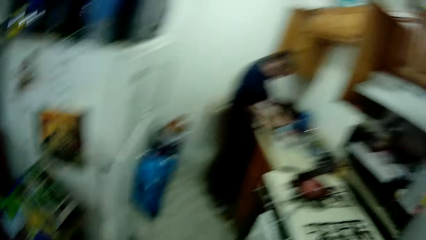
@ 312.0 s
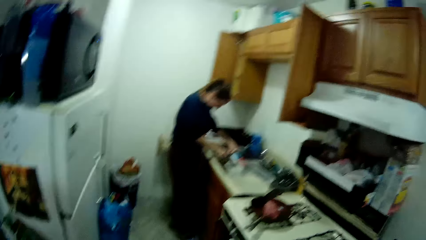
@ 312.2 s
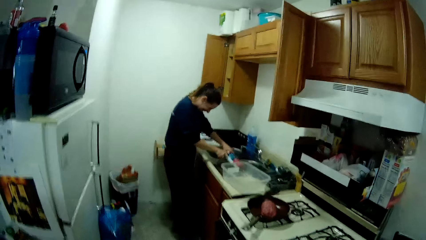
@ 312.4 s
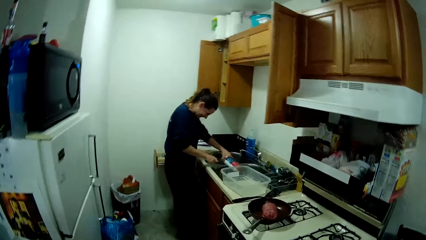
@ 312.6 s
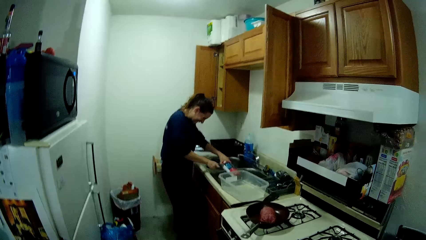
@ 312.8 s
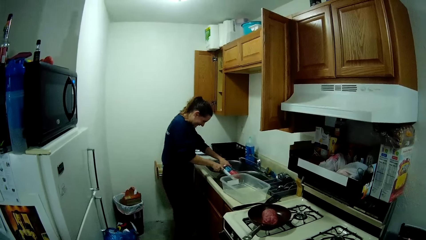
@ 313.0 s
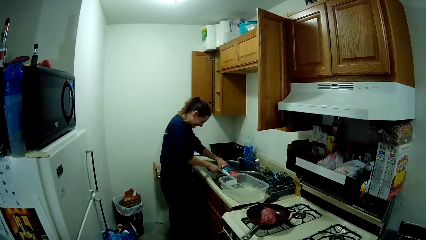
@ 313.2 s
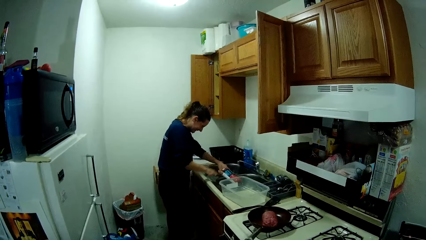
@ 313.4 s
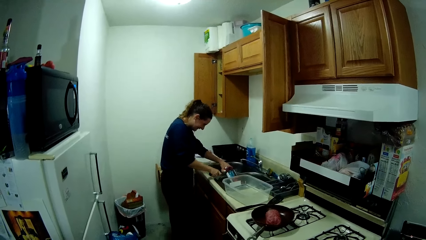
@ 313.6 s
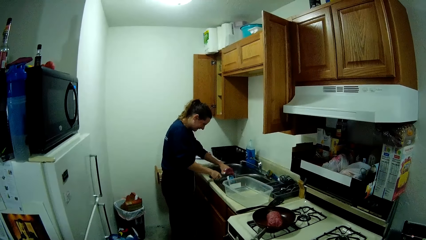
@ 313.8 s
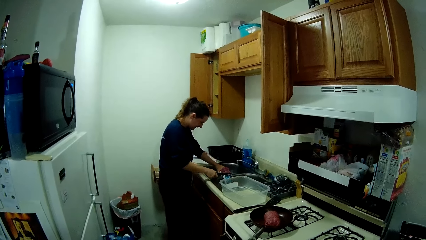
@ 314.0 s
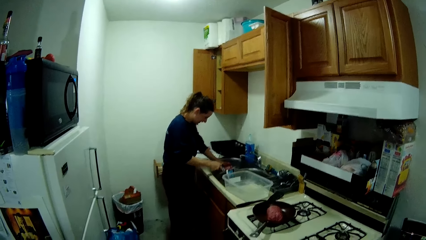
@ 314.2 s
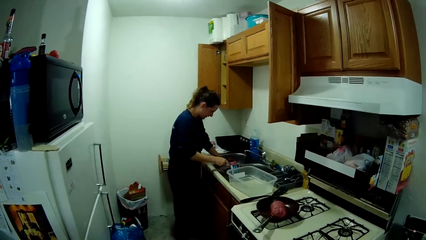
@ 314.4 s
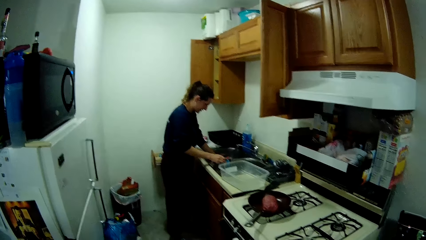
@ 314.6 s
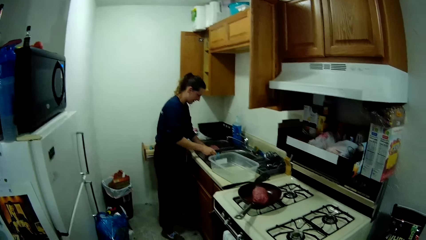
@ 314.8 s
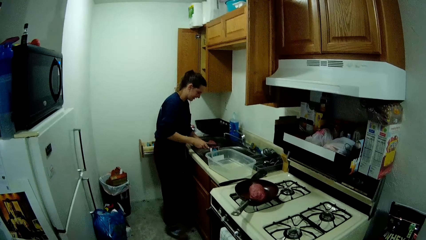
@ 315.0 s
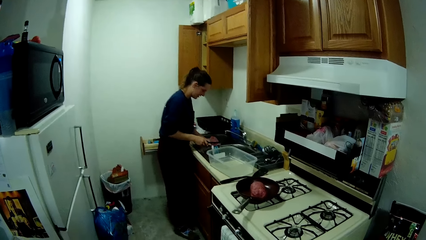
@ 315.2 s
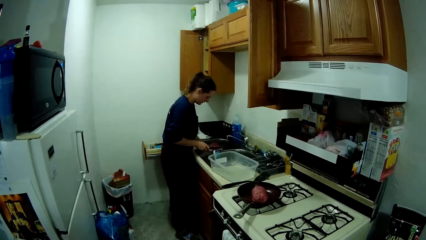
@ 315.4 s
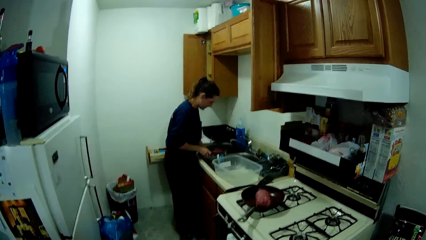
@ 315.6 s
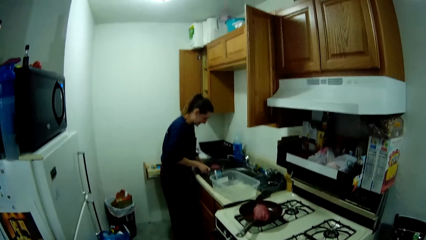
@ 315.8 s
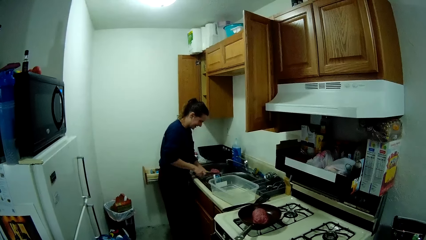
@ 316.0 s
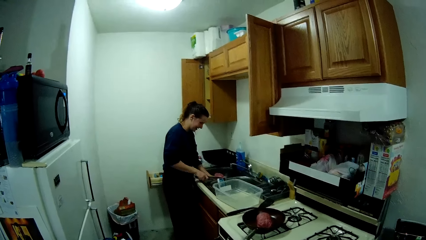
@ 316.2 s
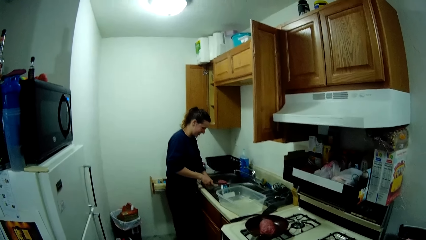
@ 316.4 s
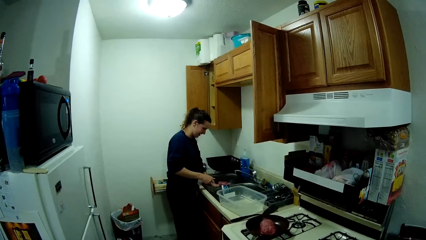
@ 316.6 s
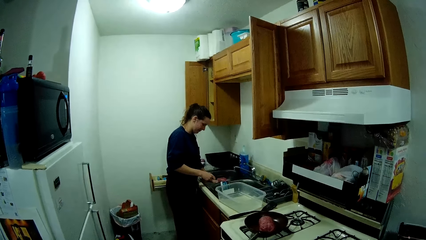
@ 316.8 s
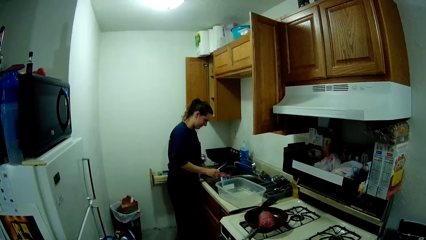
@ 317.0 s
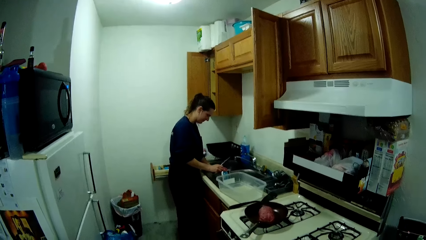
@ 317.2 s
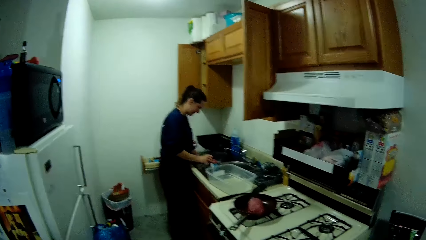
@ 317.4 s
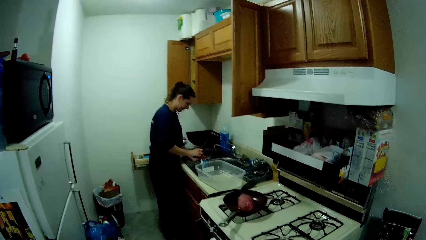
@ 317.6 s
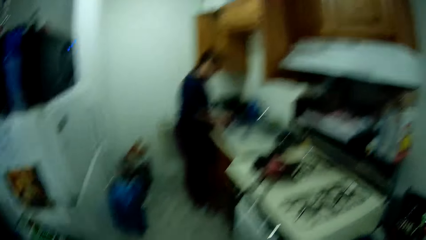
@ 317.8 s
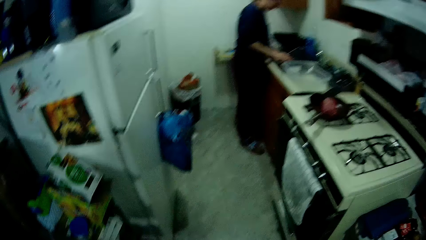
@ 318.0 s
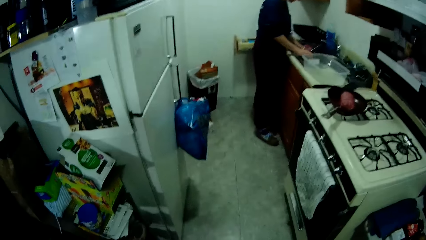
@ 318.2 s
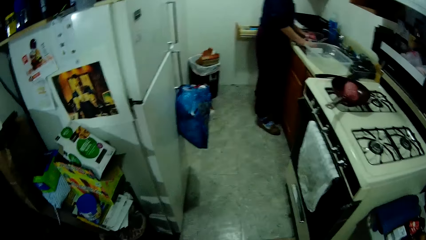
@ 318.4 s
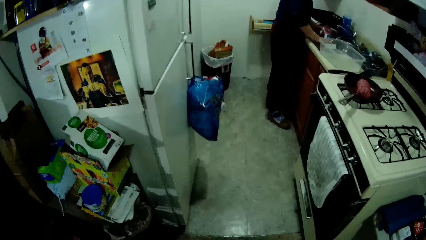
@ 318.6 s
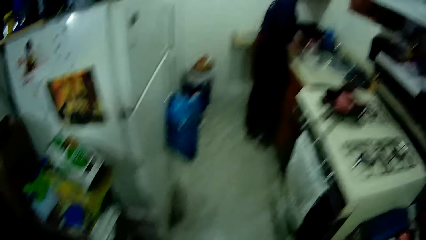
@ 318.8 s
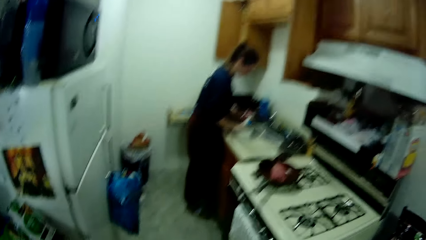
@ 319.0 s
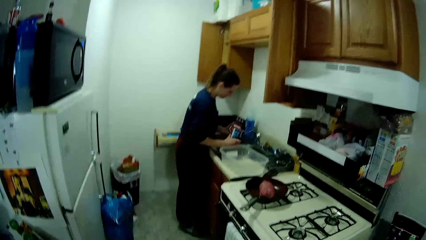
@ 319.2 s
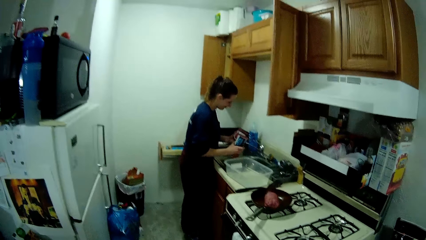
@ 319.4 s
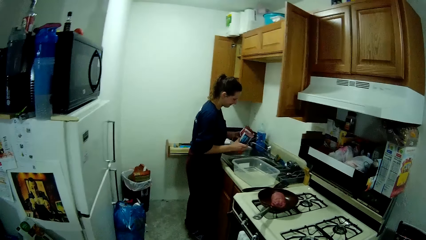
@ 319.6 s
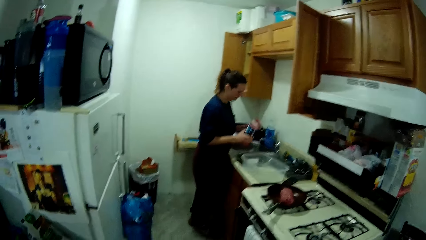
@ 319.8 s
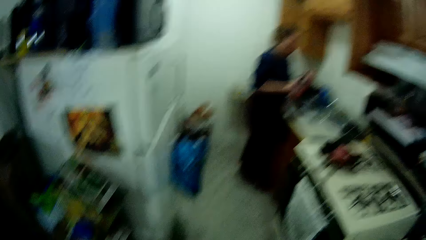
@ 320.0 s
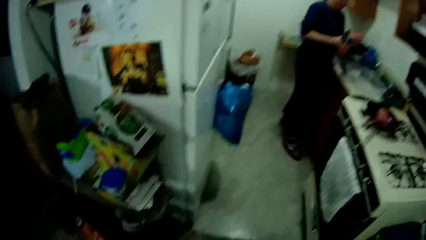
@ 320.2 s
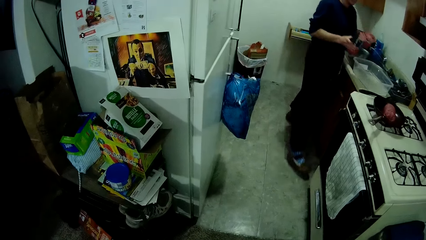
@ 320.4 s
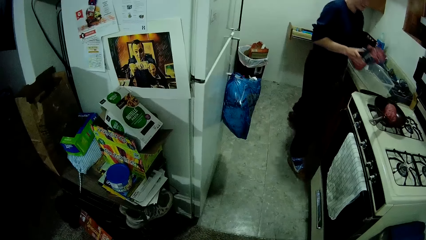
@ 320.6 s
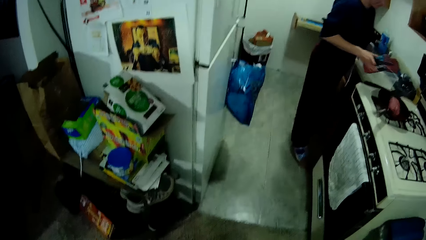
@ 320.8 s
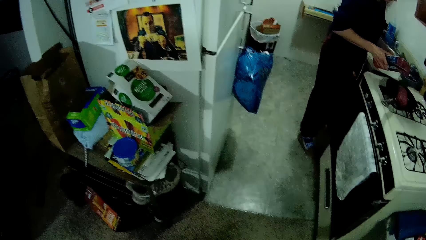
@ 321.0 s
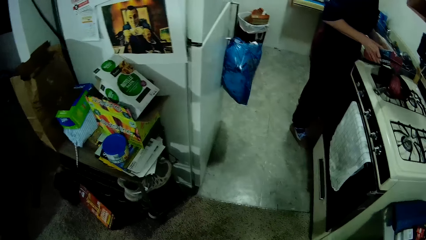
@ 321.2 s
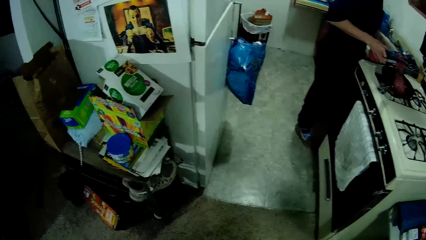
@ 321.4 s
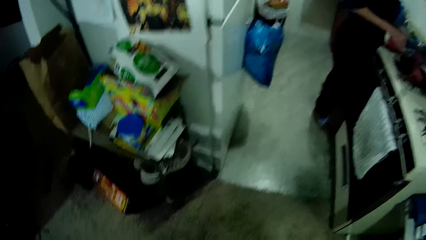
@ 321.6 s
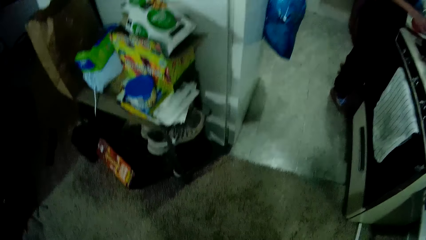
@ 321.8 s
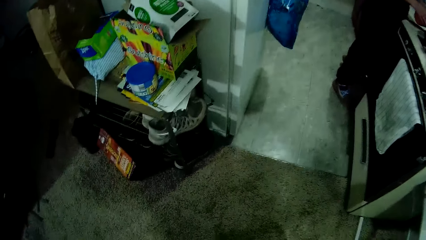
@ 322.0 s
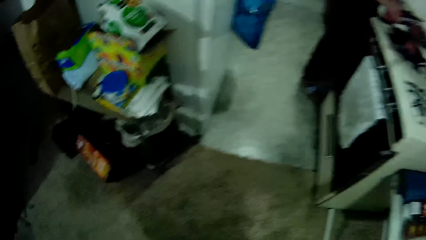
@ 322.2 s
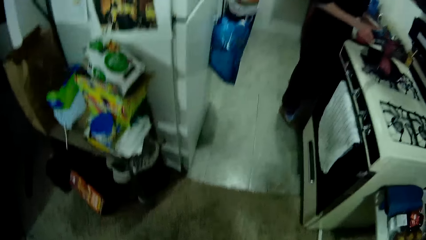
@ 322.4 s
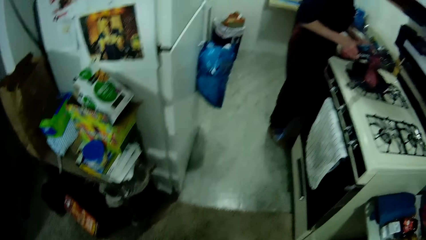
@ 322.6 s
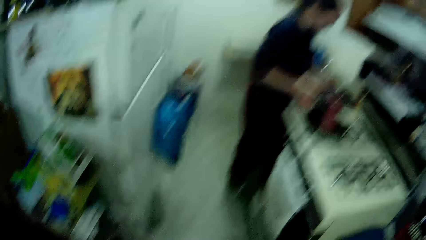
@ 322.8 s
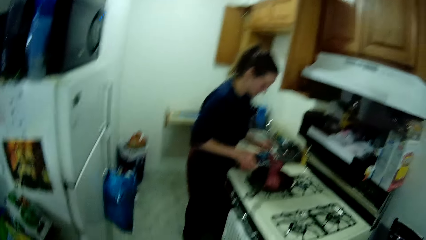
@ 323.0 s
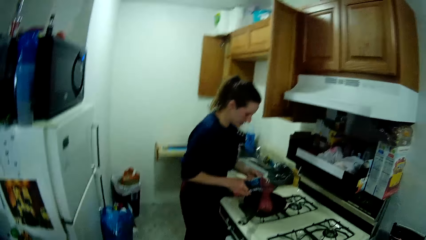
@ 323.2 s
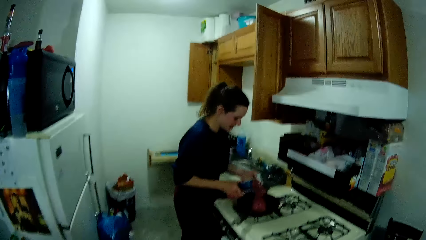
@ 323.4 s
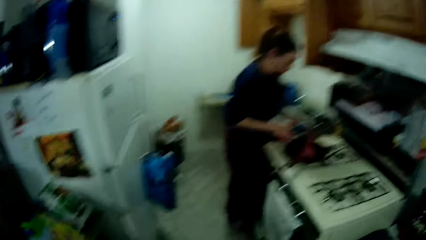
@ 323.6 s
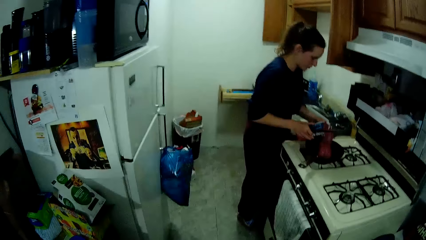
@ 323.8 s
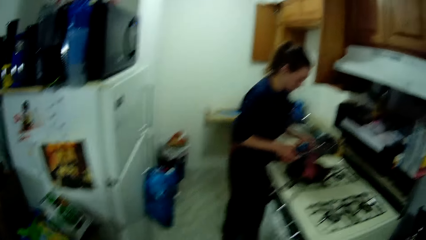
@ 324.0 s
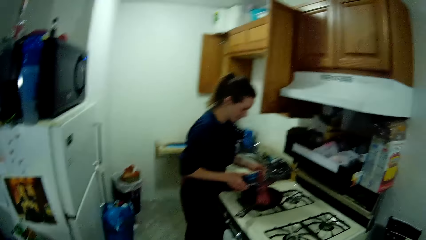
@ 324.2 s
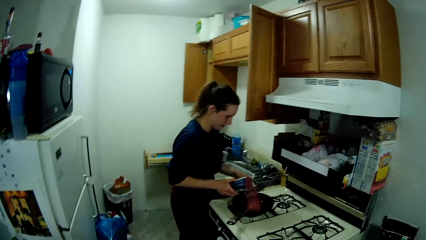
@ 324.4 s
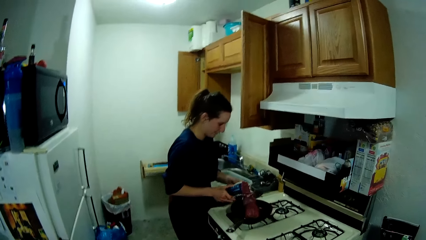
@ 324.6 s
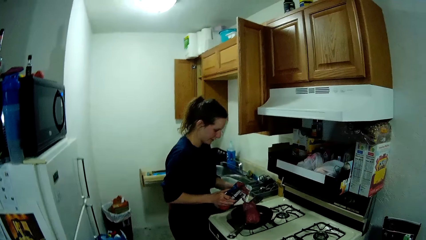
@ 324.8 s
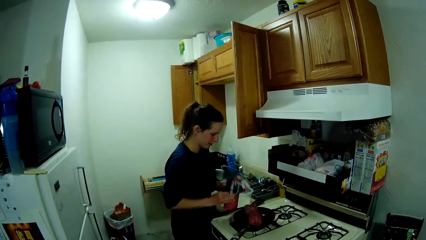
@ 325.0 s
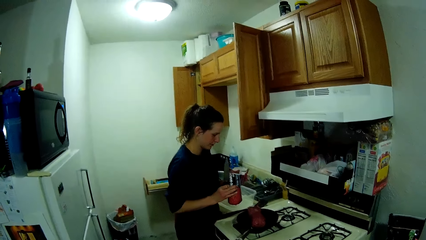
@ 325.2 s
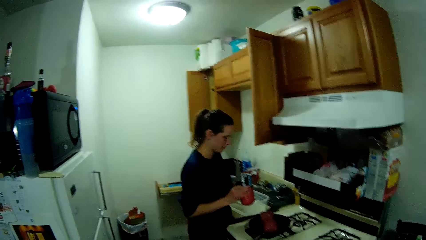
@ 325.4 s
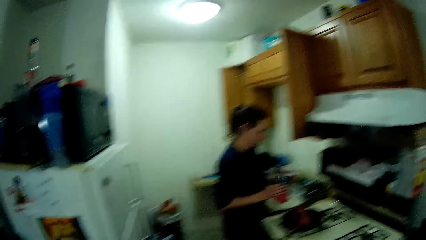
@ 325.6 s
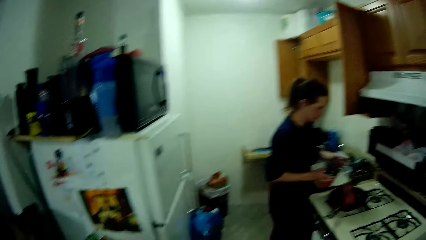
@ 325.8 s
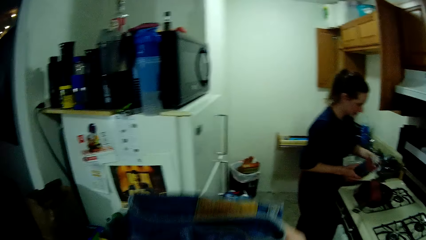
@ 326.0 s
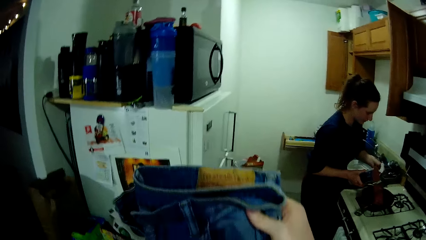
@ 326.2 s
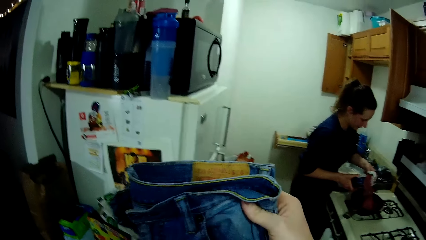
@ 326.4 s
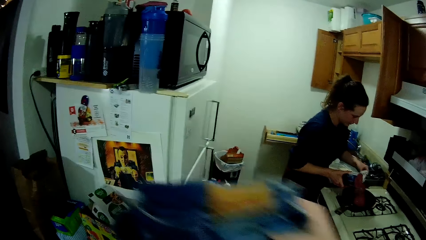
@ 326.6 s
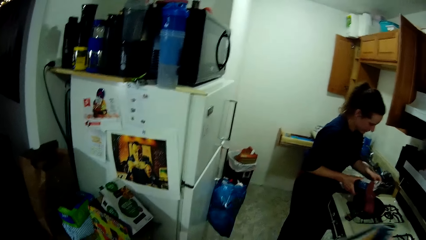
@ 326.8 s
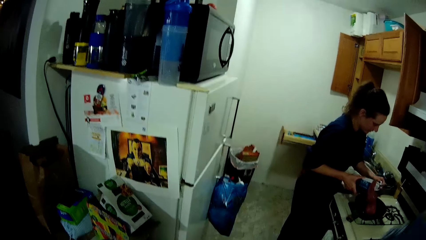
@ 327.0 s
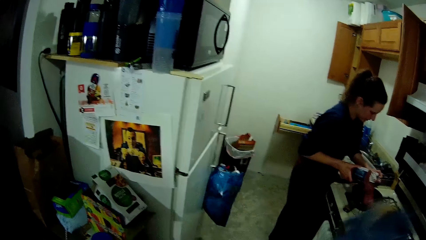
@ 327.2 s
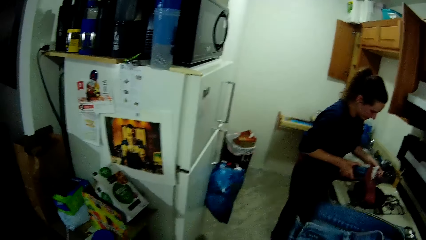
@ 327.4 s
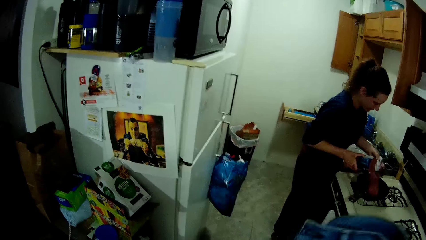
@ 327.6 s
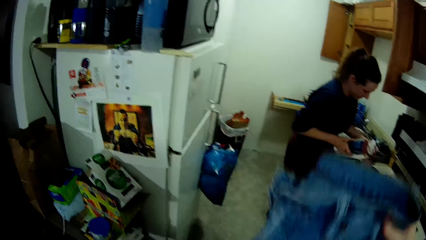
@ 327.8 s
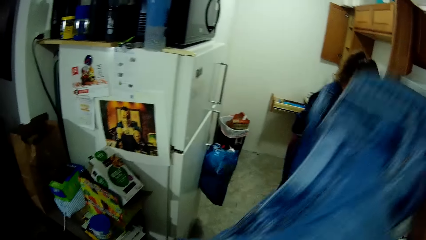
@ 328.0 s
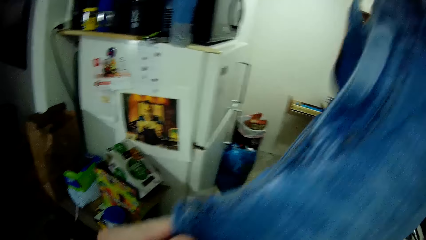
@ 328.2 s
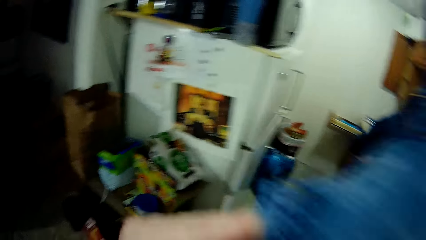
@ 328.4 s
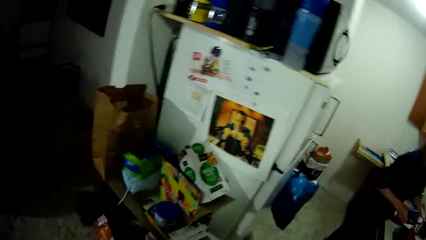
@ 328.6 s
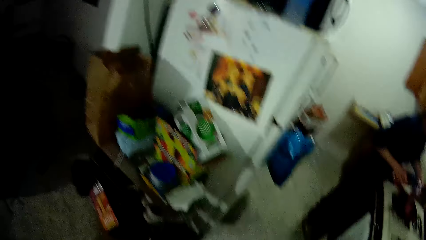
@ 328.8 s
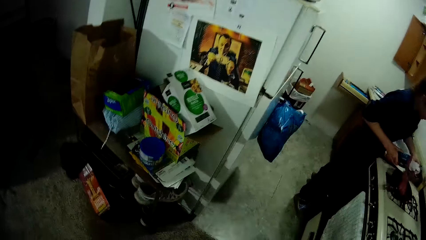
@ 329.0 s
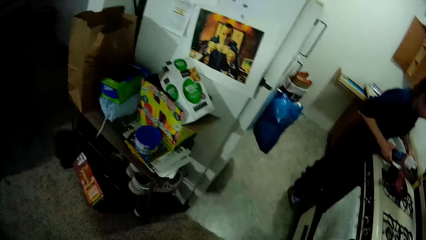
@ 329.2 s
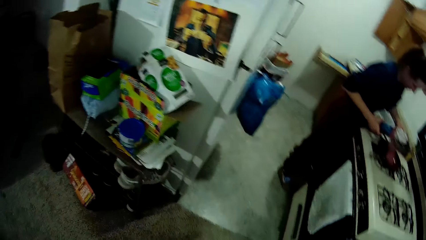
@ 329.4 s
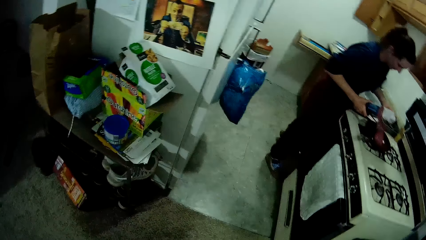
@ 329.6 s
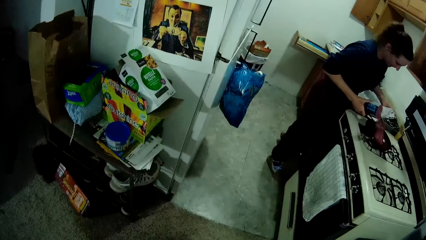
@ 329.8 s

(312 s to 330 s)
The woman cuts the meat. The woman pours some meat into a frying pan. The camera wearer folds another cloth. They straighten a trouser.
